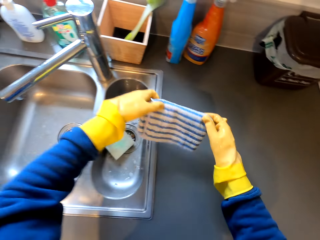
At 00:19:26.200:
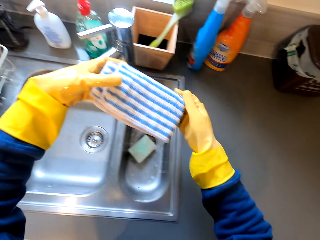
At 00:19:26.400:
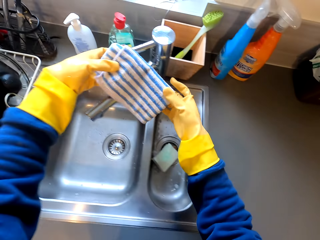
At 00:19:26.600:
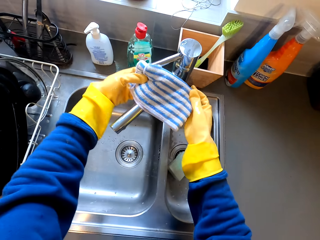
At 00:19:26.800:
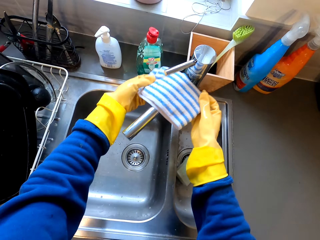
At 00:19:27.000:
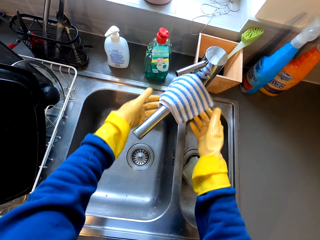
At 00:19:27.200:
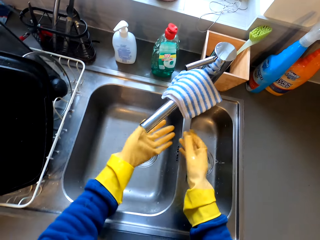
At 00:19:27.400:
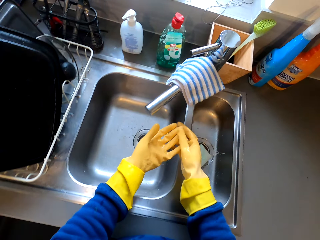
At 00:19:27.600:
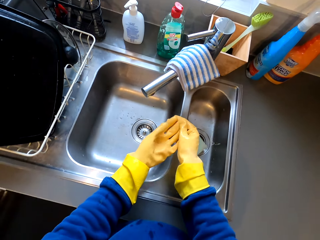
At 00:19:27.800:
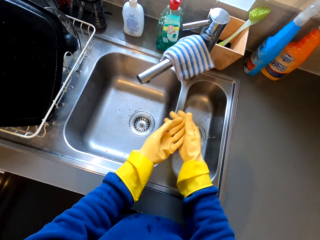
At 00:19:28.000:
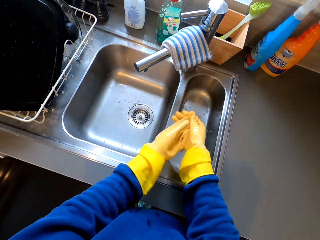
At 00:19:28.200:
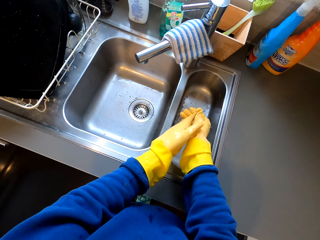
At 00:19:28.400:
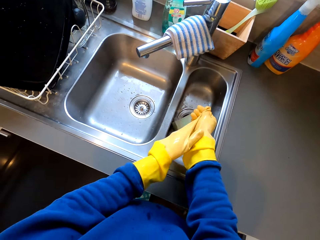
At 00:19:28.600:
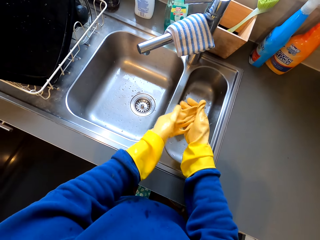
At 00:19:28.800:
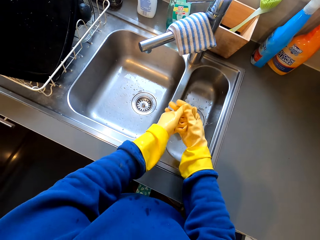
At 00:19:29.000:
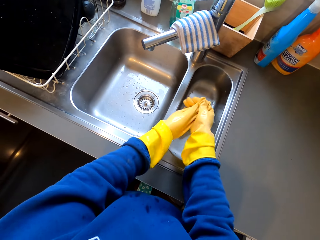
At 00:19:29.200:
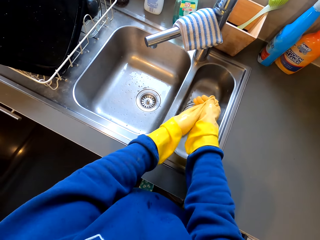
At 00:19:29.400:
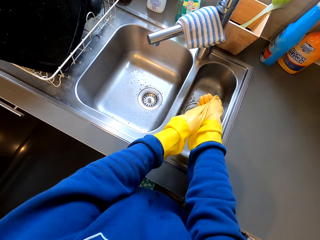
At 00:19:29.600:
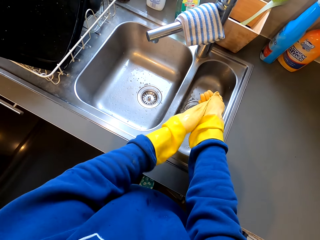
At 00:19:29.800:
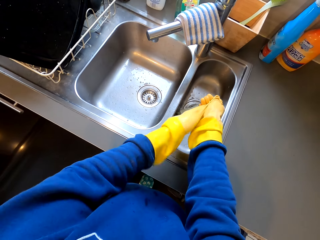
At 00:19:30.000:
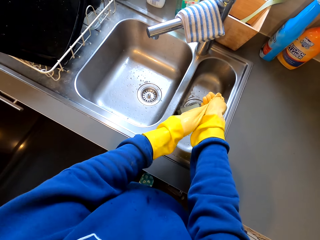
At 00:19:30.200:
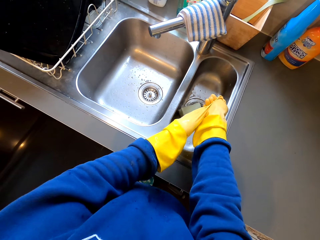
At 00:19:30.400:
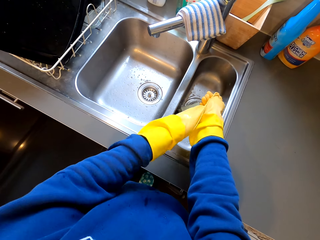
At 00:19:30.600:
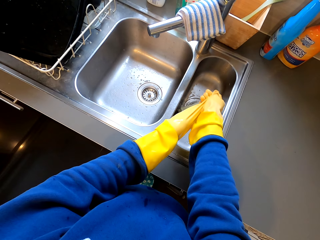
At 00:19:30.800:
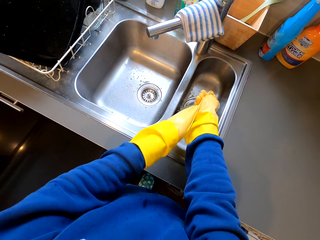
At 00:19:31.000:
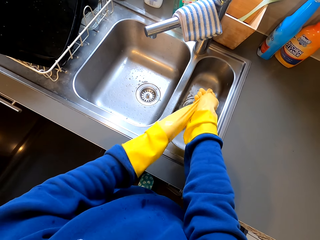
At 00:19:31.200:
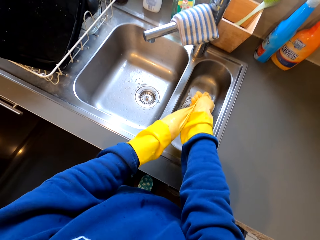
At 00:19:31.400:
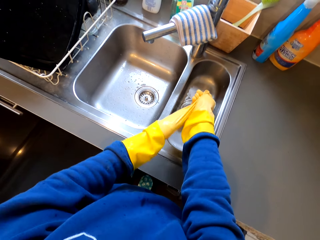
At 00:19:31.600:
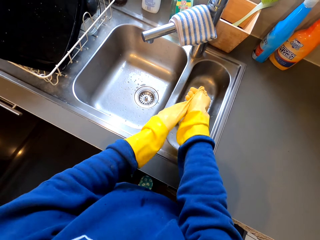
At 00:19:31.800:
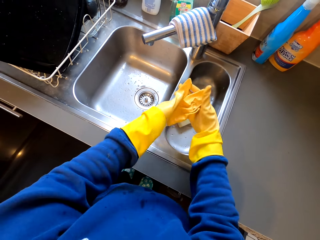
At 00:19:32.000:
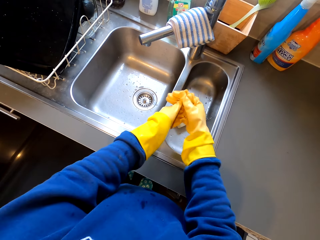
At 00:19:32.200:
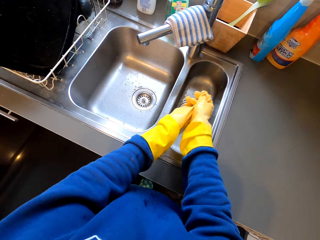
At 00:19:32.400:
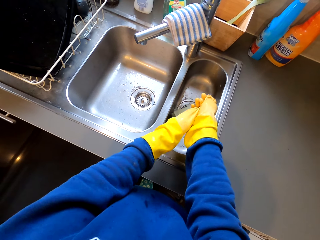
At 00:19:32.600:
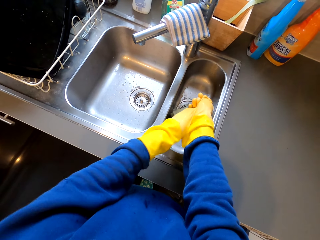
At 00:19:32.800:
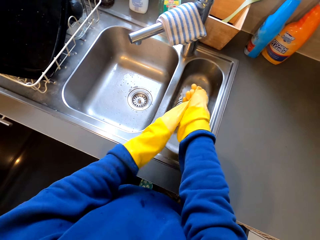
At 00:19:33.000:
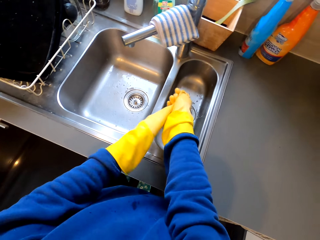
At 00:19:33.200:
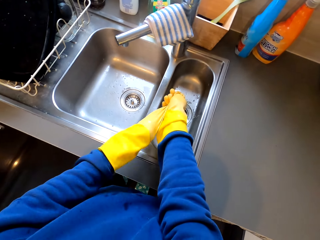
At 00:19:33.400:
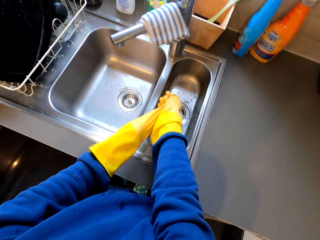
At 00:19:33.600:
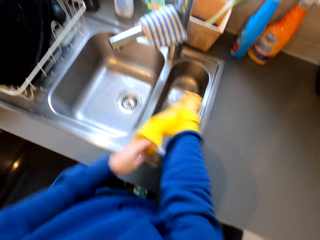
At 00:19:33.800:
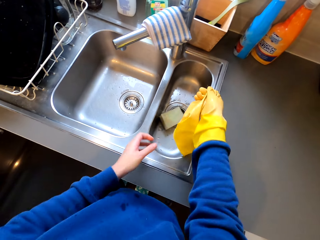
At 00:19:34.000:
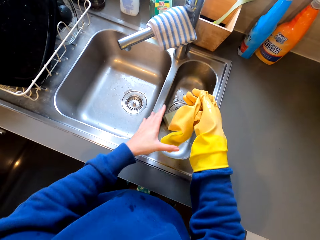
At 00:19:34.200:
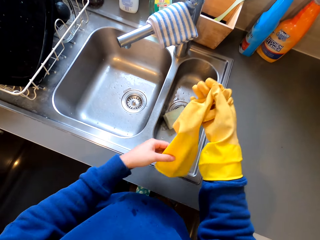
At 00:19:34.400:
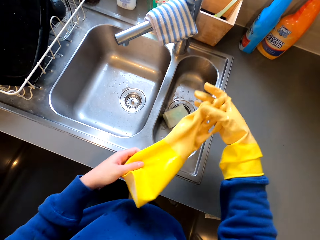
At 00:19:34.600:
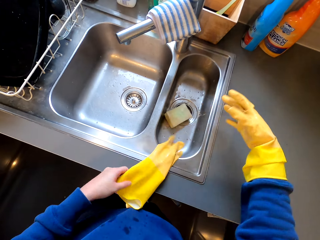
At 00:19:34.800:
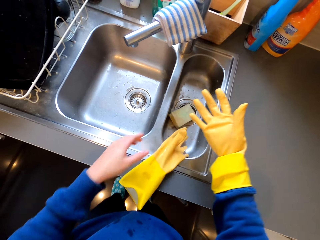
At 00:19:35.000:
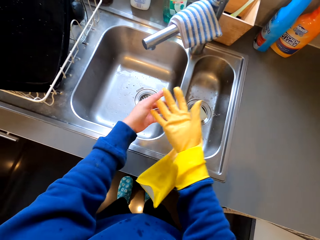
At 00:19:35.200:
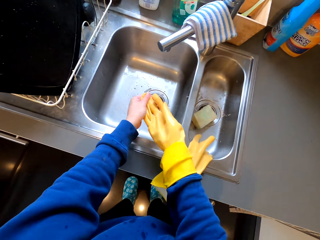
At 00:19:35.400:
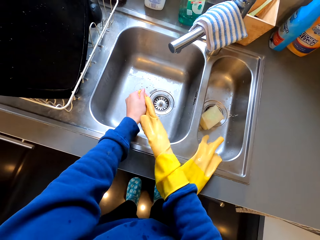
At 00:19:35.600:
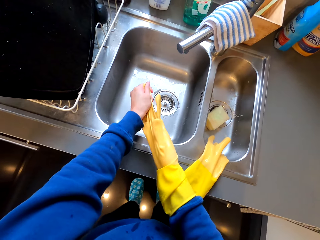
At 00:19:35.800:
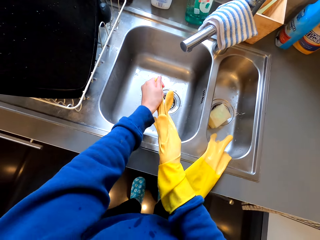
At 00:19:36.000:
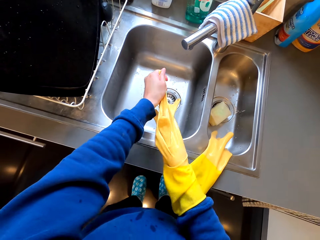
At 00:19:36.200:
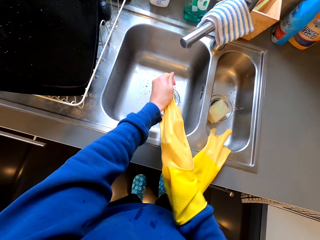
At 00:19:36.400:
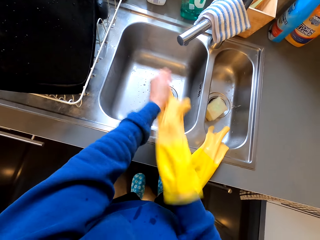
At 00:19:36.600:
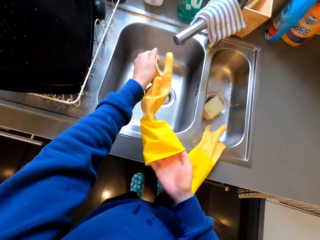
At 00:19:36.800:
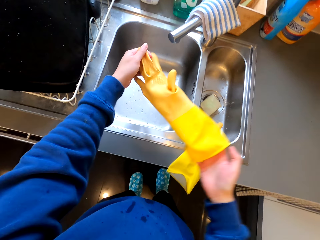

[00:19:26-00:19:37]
The camera wearer picks a wiping cloth. They put the wiping cloth on a tap. They remove a glove. They put down the glove on a sink. They remove a glove.
